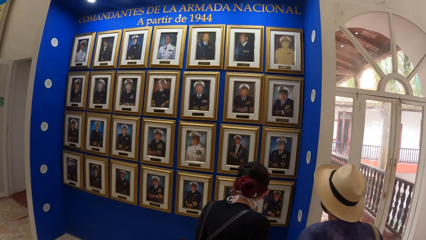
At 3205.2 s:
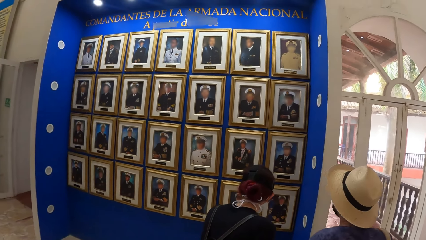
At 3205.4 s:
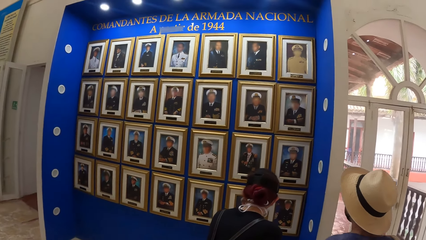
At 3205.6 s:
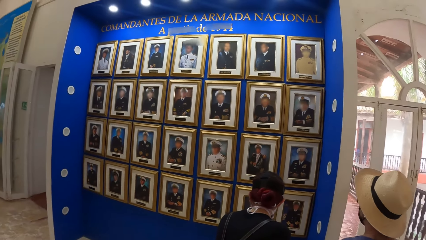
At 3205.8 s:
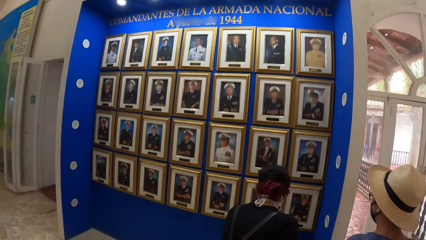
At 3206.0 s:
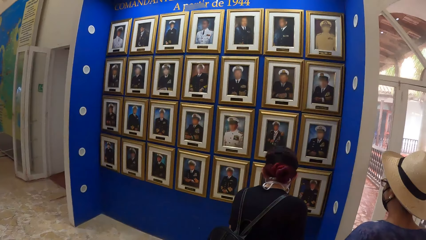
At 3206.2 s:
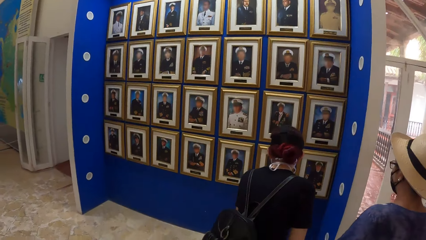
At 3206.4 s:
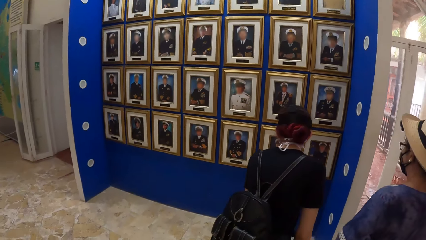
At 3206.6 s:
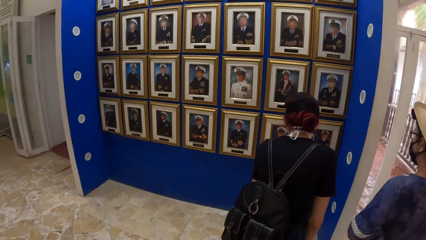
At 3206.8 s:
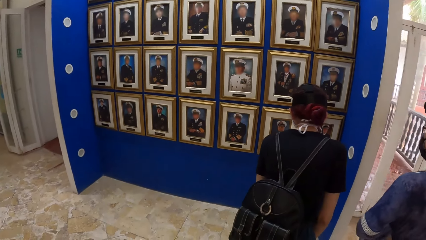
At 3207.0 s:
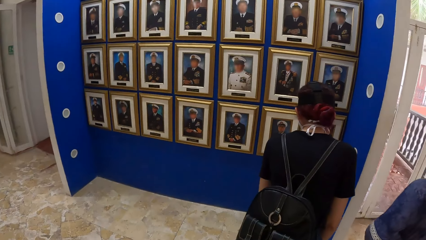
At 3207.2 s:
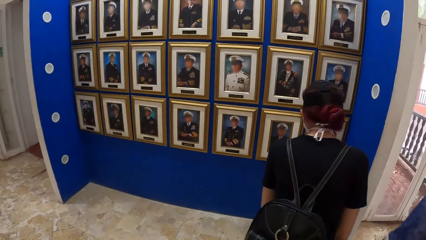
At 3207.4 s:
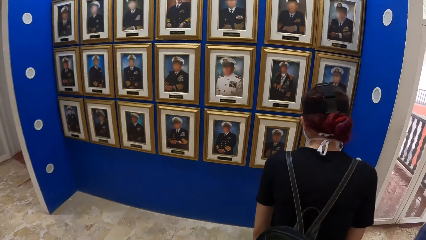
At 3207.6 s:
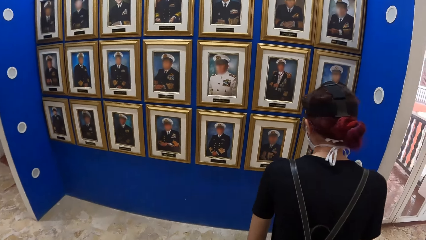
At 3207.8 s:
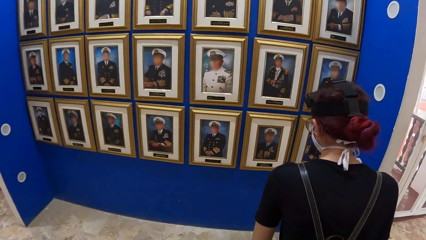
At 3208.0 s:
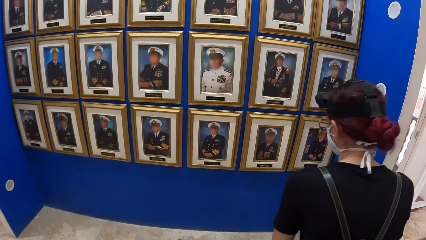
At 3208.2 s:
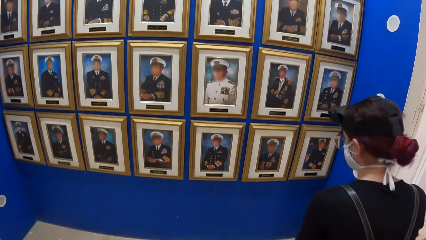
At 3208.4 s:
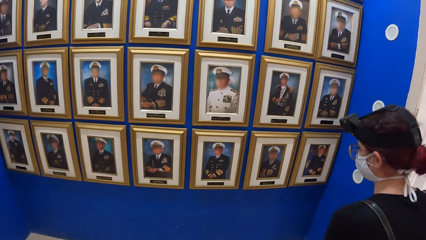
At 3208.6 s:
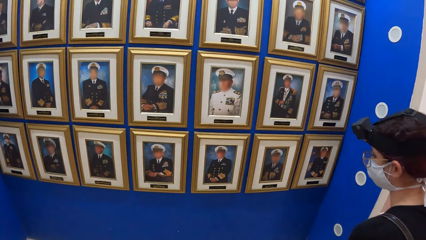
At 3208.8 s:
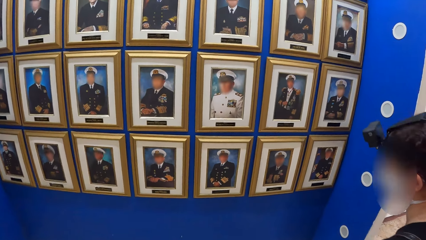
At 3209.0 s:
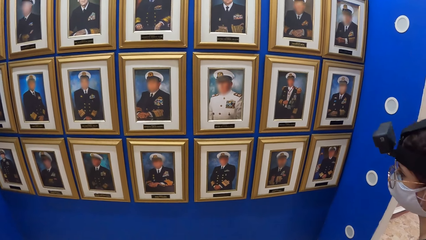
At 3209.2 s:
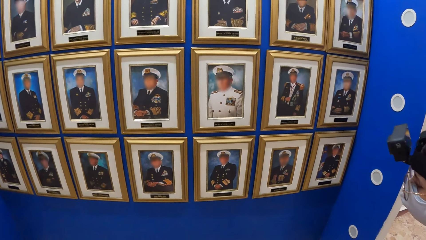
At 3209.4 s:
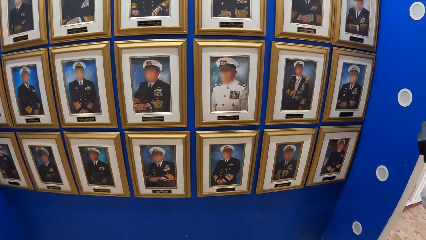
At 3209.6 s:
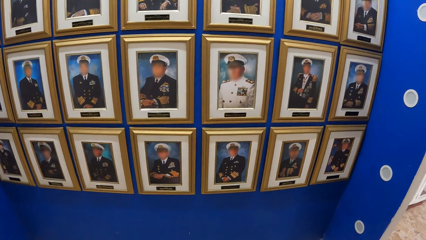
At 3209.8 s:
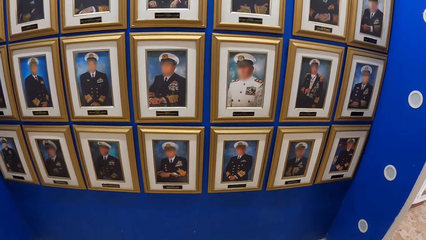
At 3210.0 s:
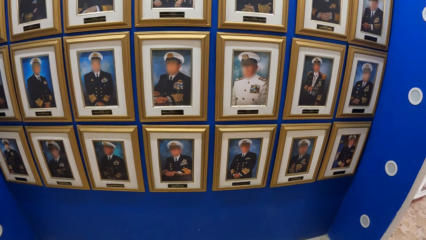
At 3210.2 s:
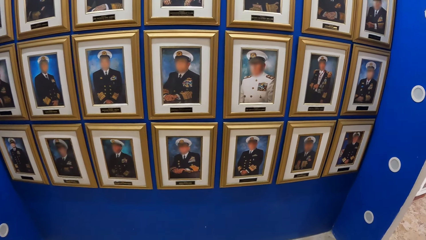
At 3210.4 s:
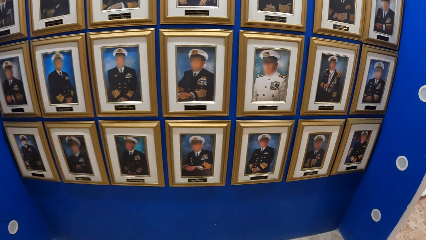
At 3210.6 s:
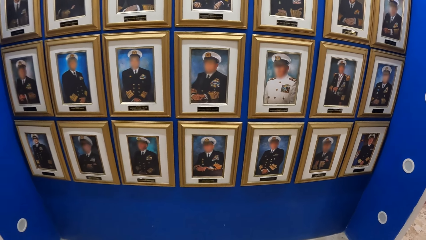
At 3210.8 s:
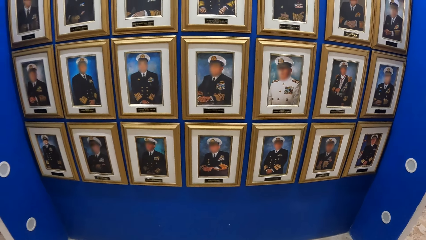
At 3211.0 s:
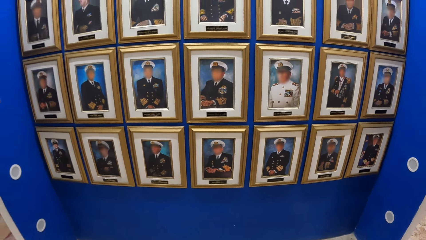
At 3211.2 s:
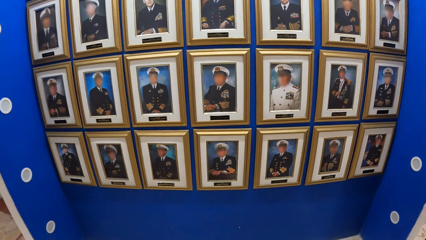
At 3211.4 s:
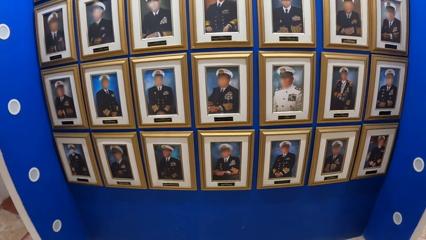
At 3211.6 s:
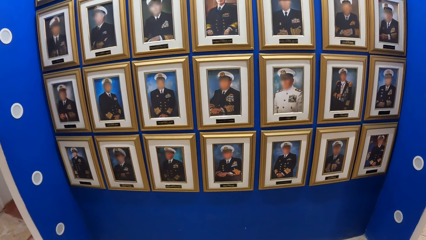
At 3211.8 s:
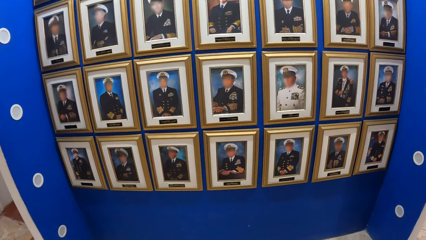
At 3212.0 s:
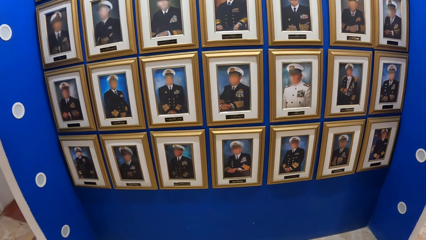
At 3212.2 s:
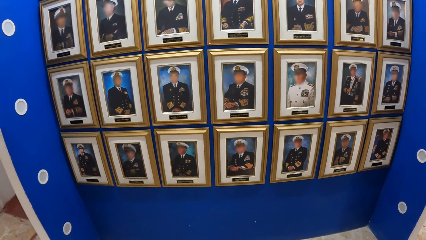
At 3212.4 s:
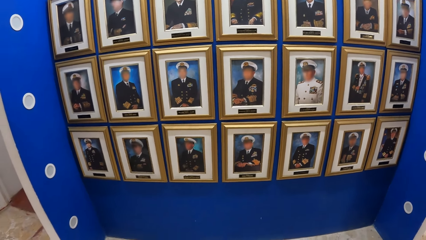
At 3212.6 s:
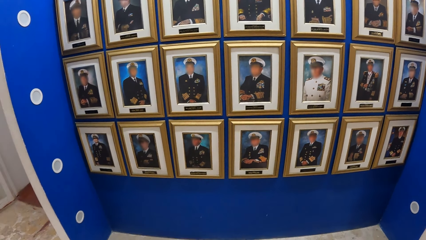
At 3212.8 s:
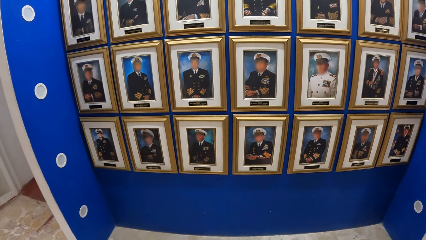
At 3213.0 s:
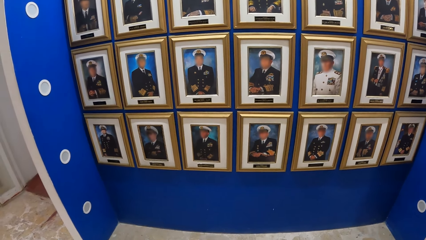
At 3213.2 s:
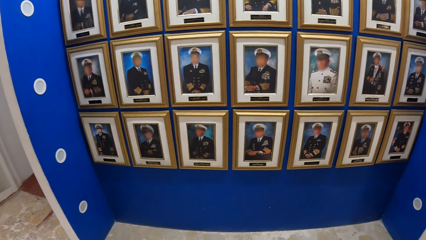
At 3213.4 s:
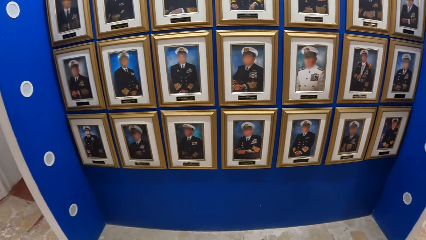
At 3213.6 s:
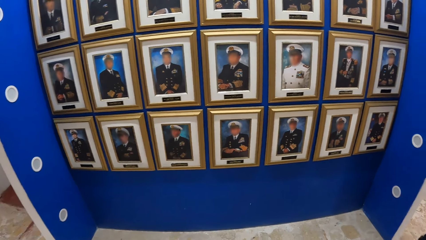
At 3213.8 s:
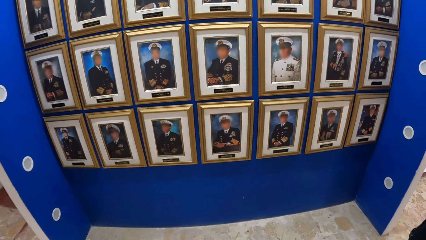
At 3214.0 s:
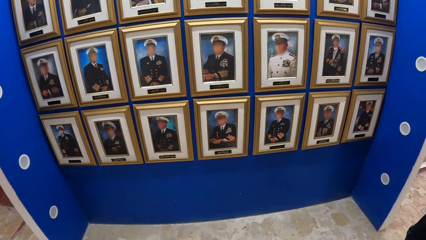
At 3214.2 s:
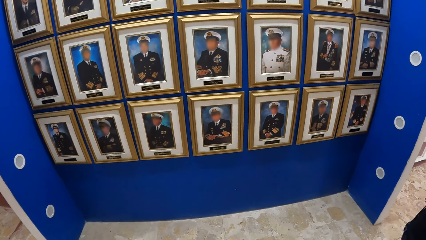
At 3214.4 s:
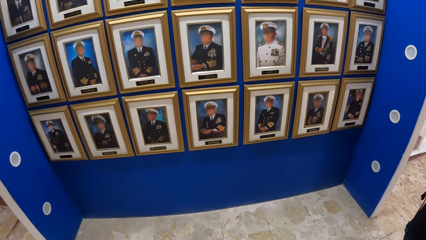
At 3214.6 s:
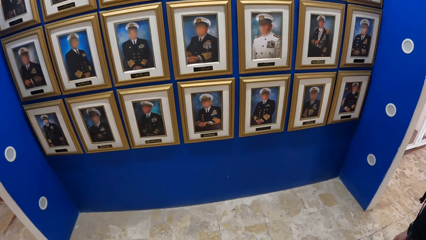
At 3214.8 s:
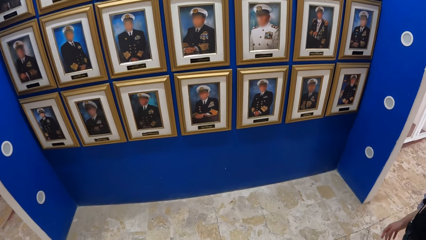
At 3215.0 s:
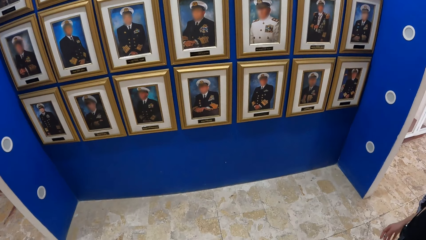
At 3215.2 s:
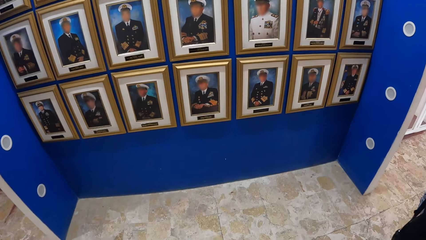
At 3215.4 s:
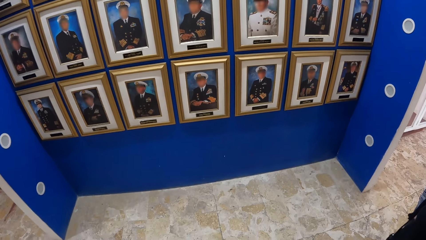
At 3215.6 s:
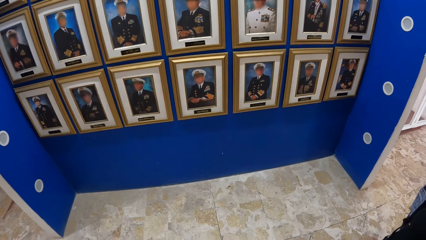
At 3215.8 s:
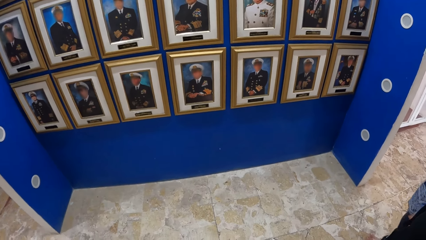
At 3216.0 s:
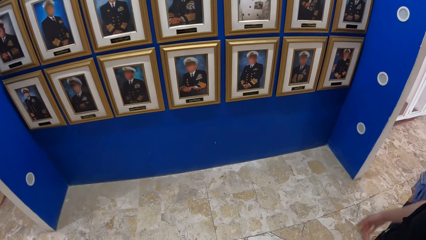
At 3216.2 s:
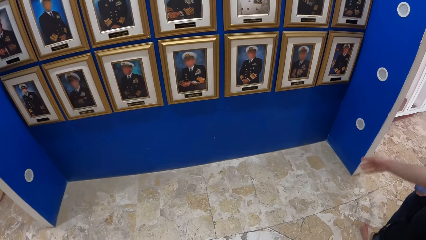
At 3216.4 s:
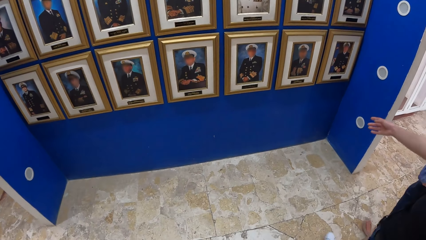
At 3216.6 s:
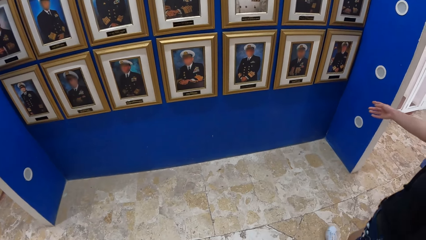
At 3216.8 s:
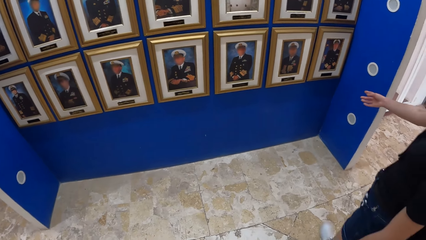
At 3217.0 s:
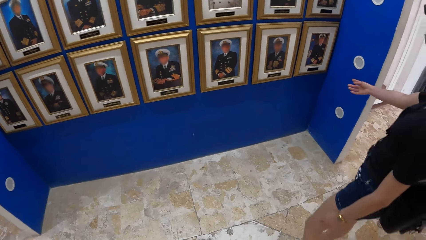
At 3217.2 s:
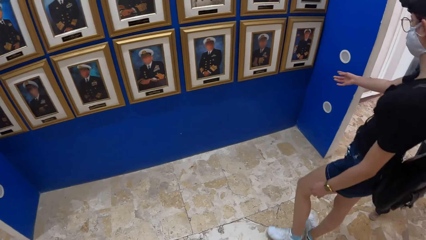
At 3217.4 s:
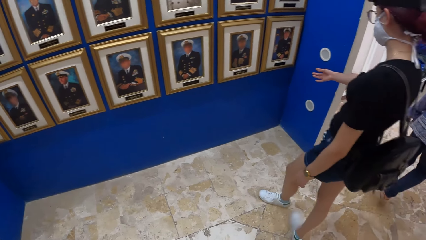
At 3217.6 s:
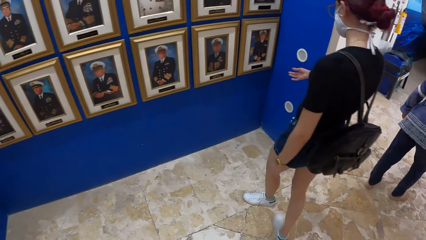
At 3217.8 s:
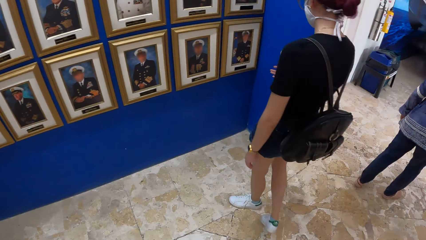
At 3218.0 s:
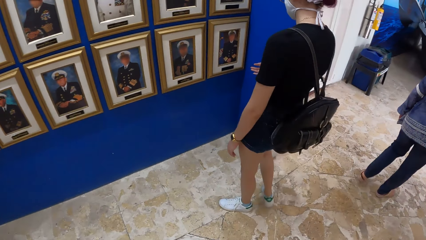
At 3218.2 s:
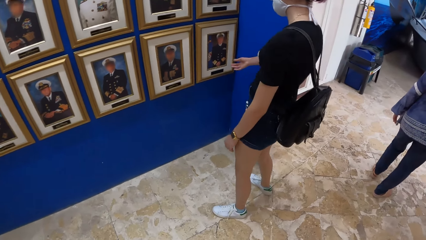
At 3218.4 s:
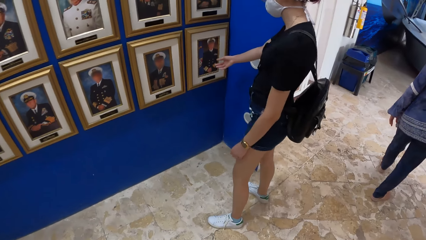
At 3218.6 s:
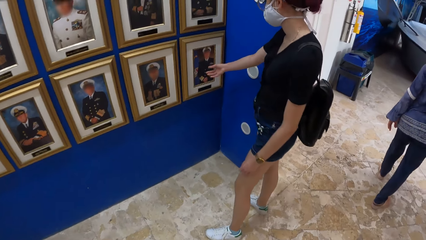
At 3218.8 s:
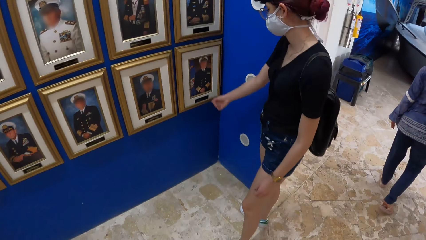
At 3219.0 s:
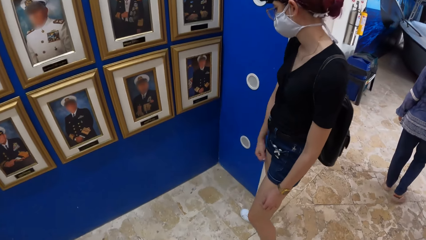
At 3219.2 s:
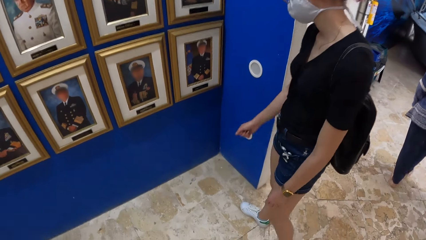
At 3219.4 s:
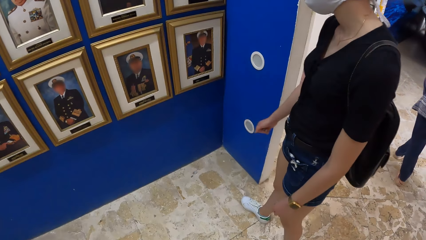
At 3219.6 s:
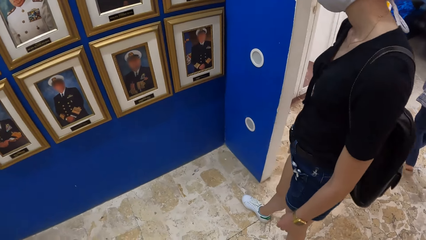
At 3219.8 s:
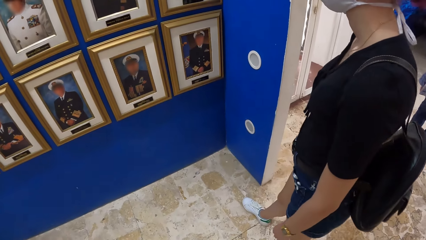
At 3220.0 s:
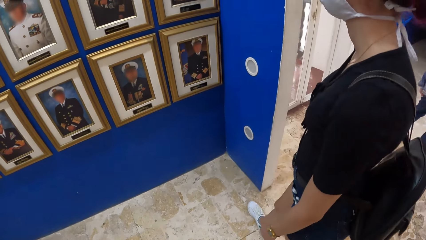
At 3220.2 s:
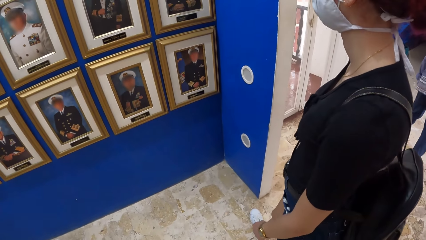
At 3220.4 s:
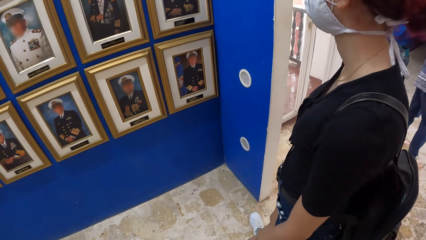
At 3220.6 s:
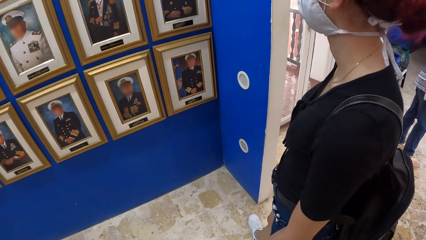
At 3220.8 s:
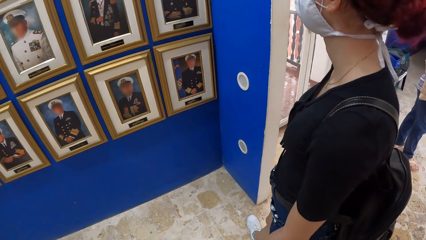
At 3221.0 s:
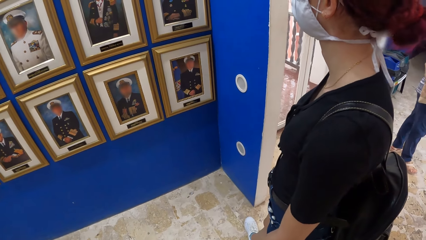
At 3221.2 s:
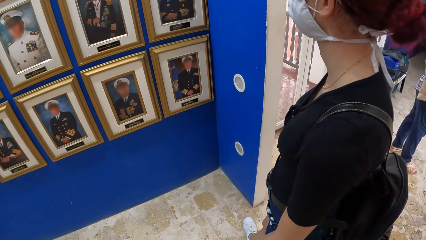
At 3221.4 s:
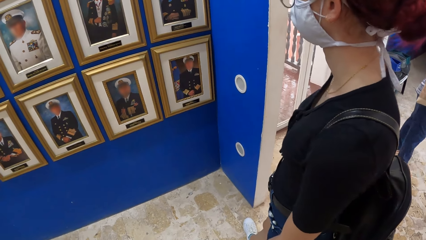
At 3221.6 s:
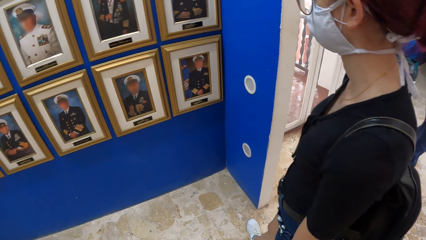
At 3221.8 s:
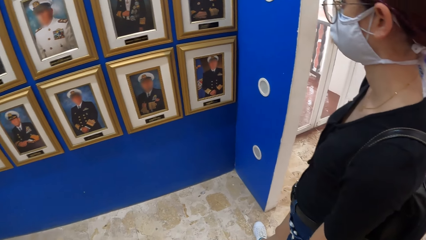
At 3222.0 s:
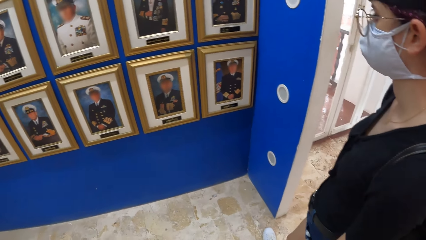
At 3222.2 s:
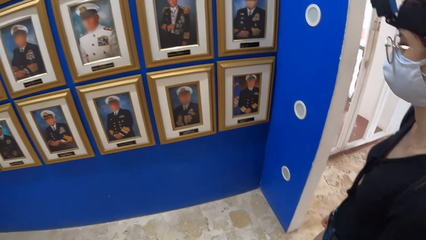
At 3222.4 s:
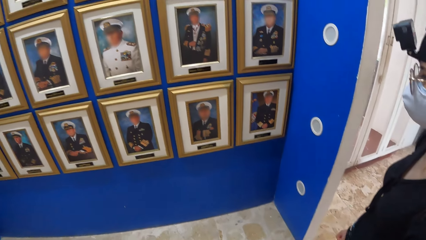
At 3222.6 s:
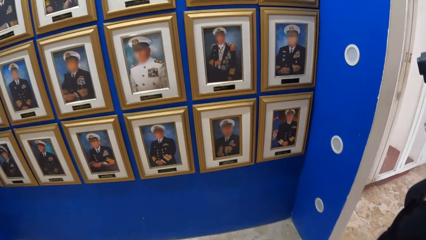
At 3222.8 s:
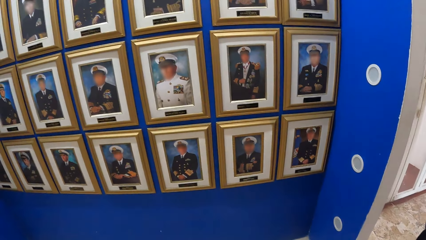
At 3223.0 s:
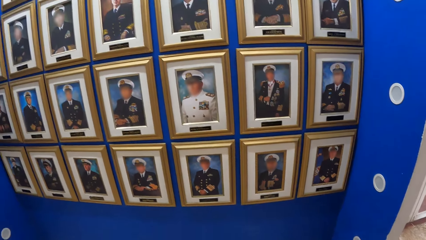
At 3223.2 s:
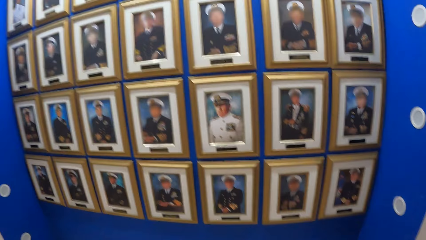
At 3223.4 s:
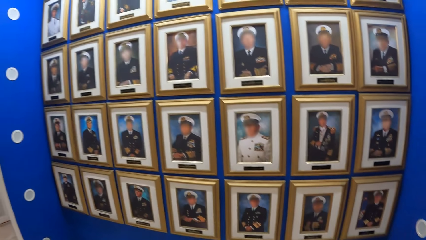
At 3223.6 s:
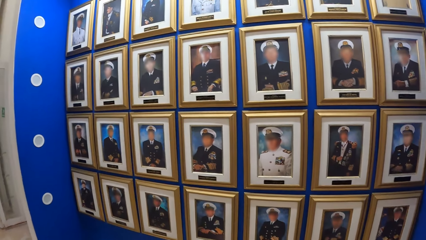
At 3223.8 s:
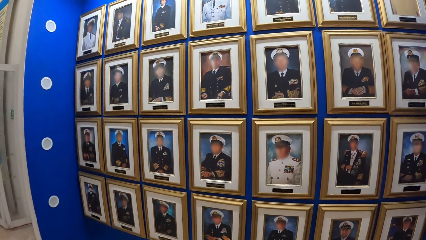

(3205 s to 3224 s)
The camera wearer stares at pictures. A woman interacts with the camera wearer. The woman points at the picture.
